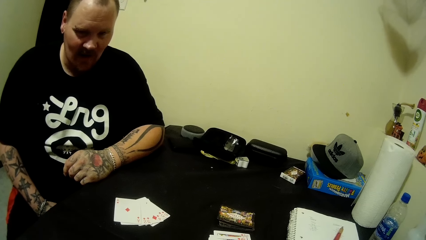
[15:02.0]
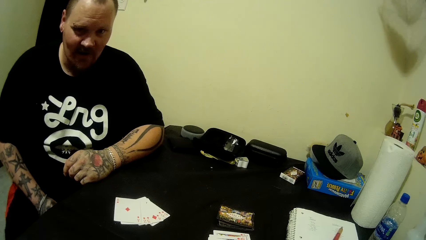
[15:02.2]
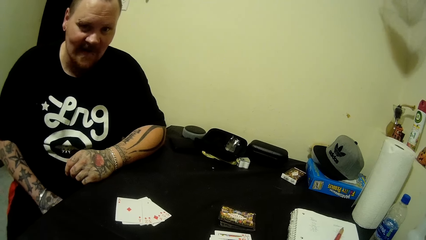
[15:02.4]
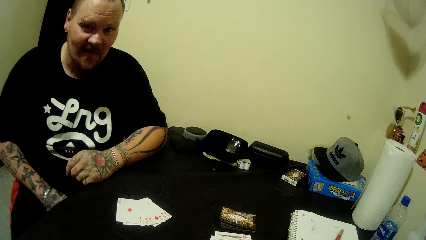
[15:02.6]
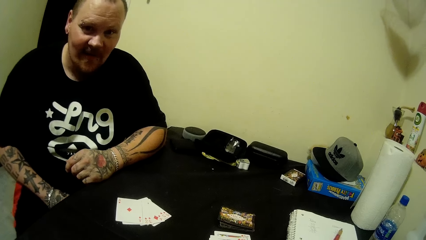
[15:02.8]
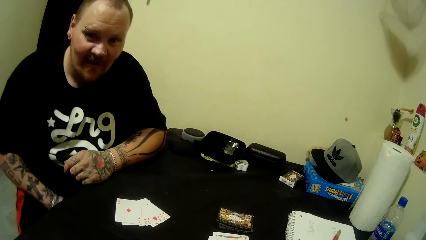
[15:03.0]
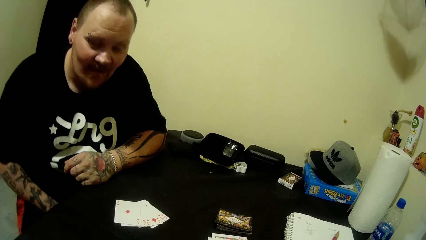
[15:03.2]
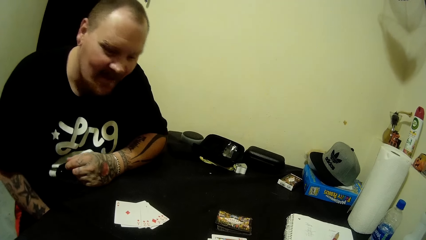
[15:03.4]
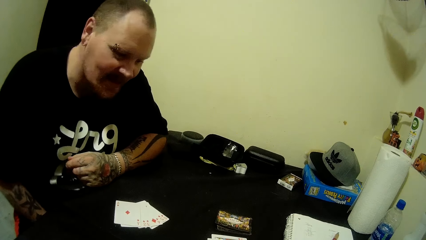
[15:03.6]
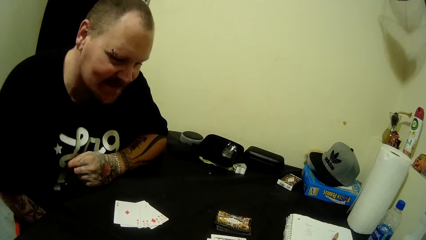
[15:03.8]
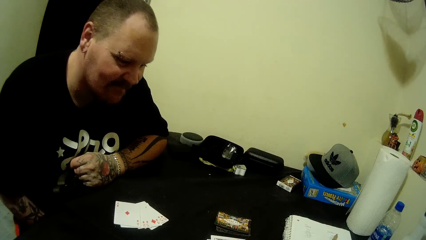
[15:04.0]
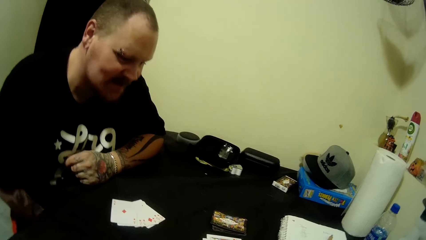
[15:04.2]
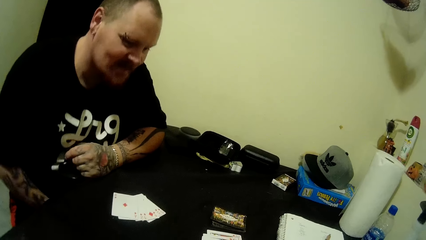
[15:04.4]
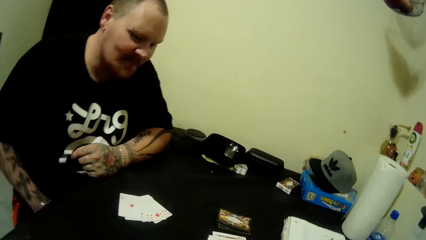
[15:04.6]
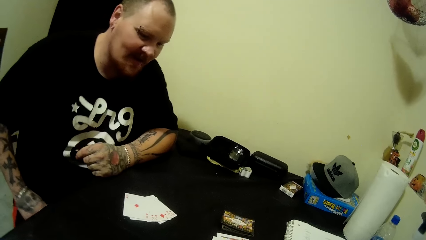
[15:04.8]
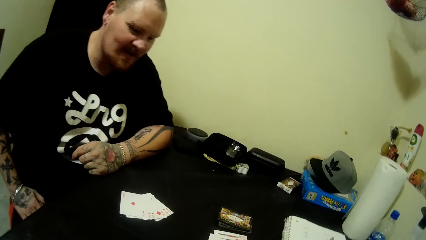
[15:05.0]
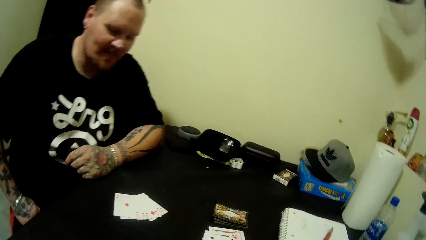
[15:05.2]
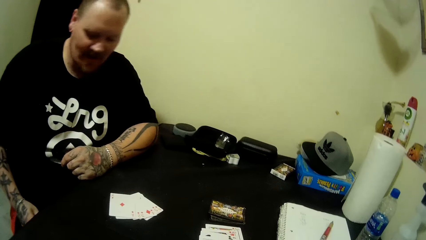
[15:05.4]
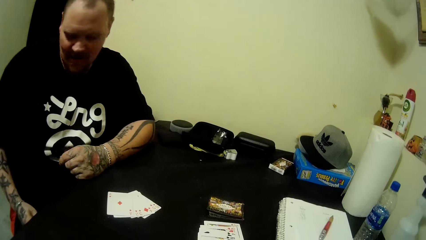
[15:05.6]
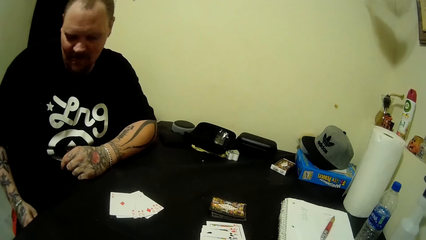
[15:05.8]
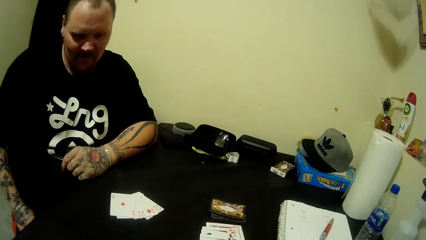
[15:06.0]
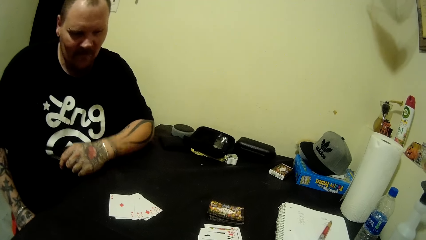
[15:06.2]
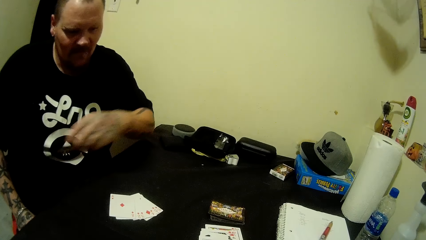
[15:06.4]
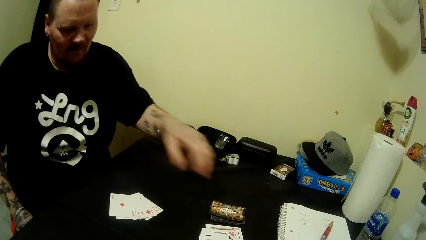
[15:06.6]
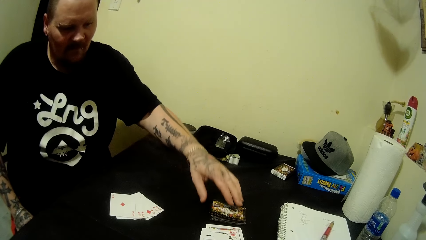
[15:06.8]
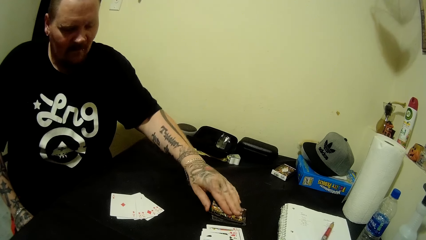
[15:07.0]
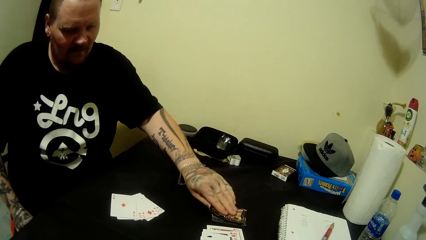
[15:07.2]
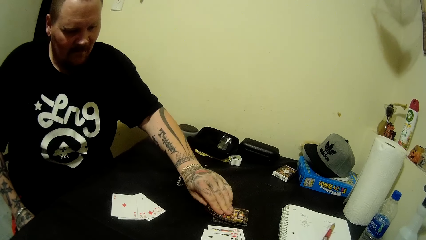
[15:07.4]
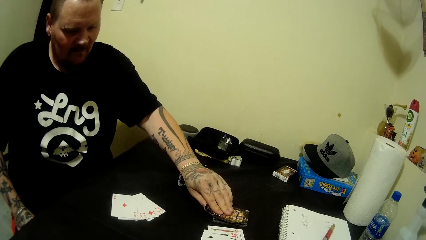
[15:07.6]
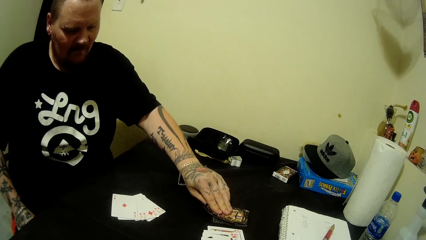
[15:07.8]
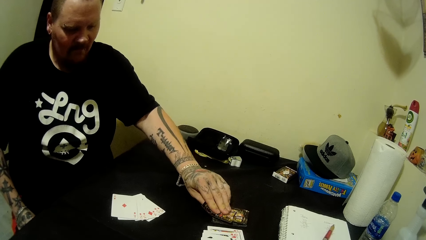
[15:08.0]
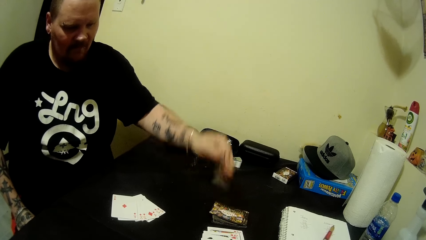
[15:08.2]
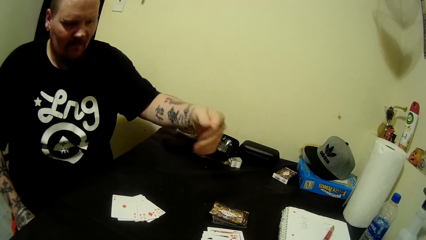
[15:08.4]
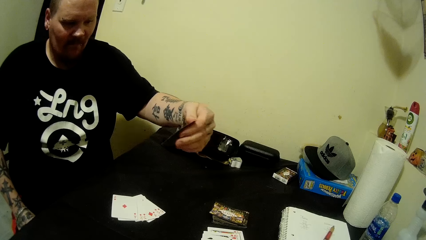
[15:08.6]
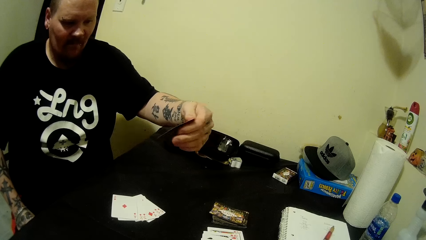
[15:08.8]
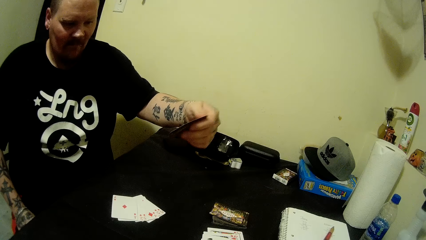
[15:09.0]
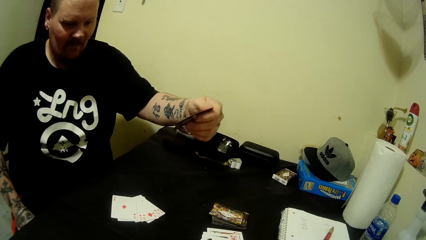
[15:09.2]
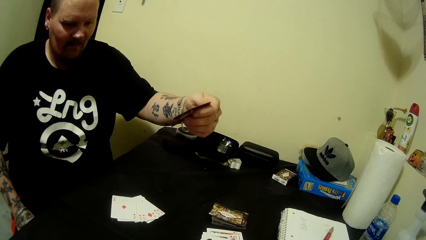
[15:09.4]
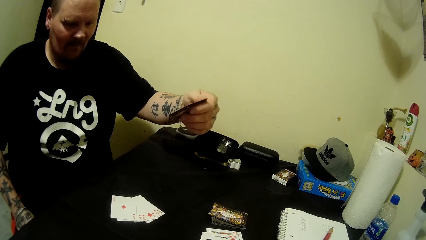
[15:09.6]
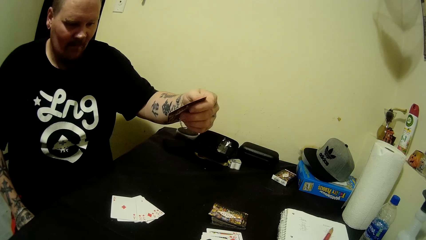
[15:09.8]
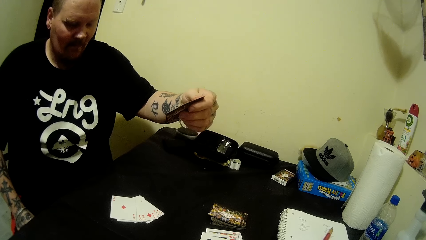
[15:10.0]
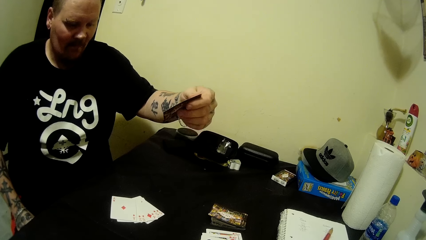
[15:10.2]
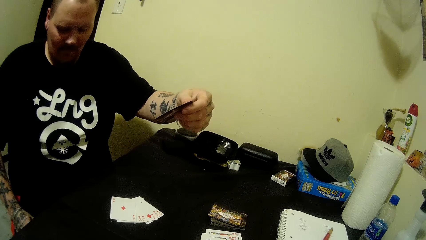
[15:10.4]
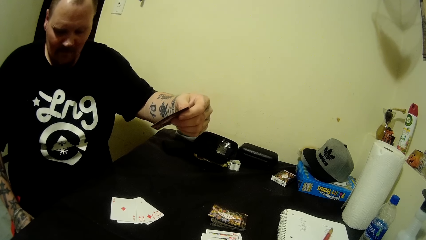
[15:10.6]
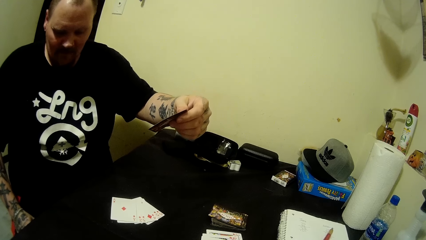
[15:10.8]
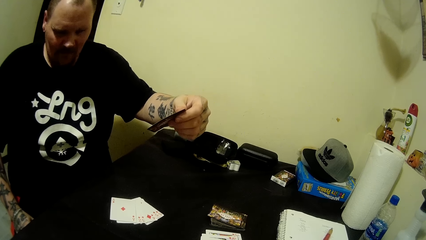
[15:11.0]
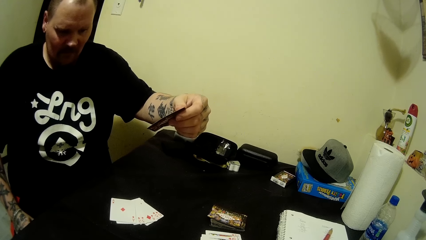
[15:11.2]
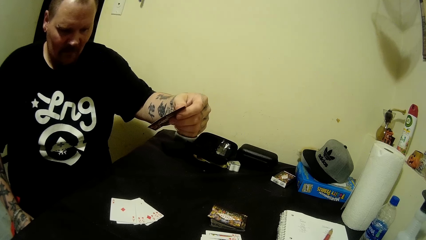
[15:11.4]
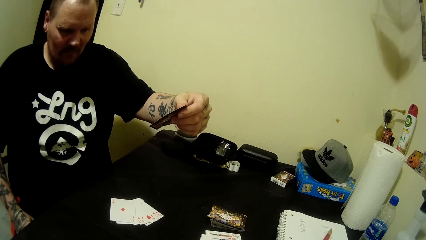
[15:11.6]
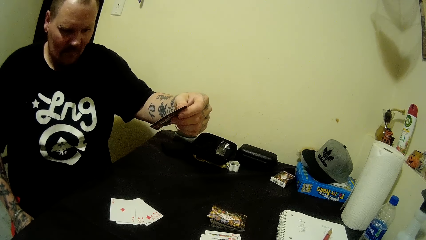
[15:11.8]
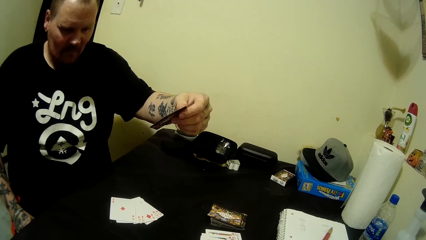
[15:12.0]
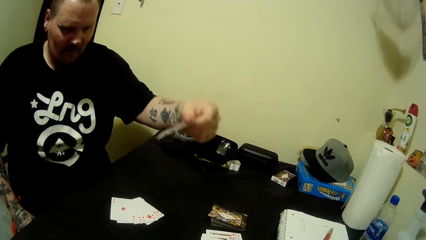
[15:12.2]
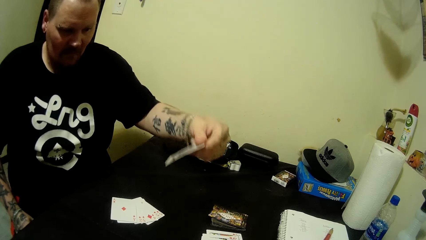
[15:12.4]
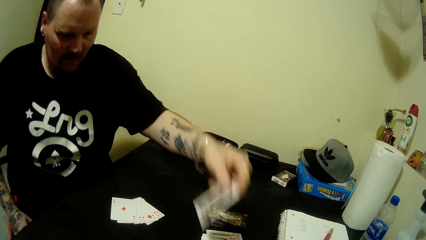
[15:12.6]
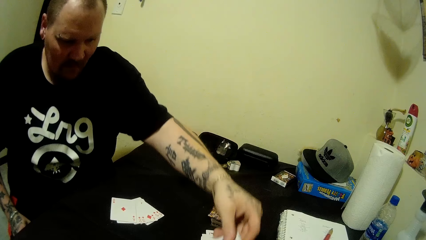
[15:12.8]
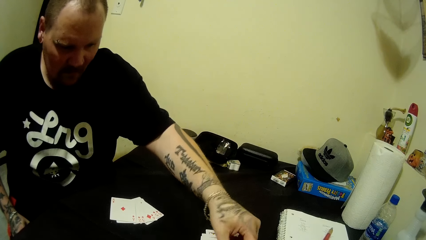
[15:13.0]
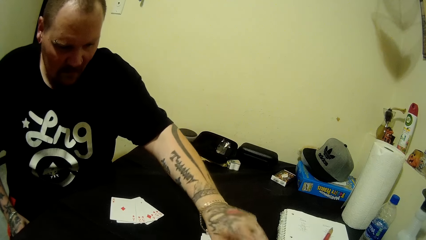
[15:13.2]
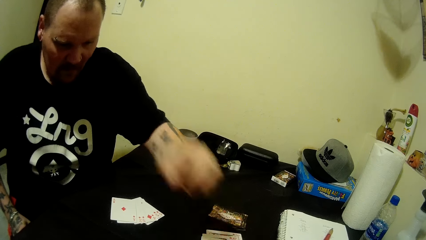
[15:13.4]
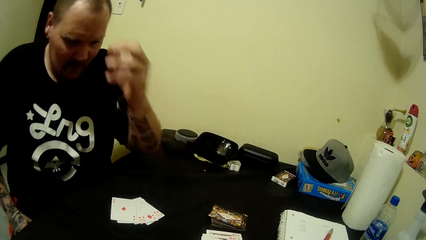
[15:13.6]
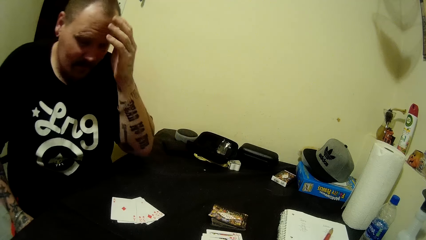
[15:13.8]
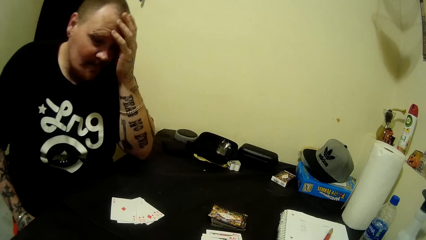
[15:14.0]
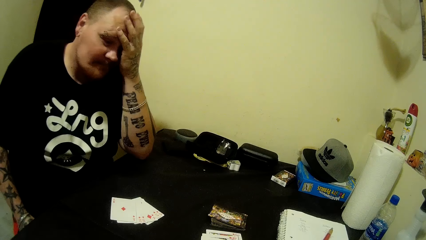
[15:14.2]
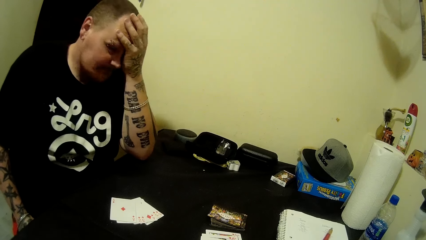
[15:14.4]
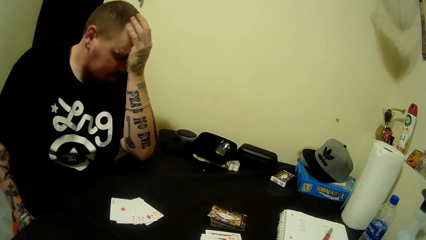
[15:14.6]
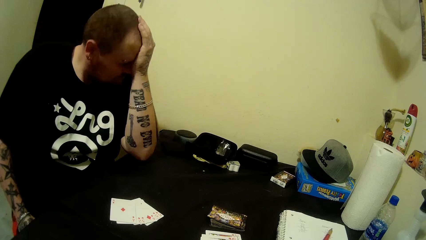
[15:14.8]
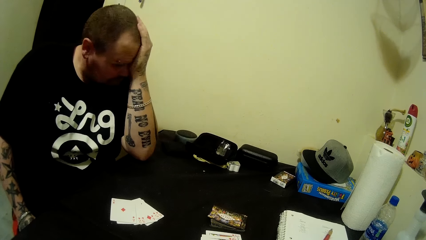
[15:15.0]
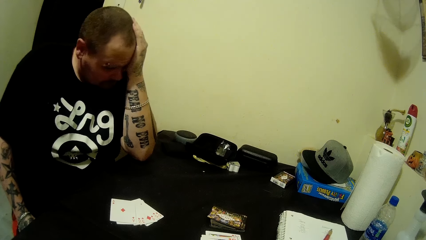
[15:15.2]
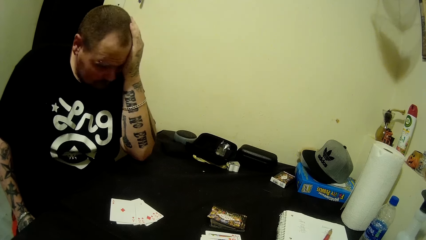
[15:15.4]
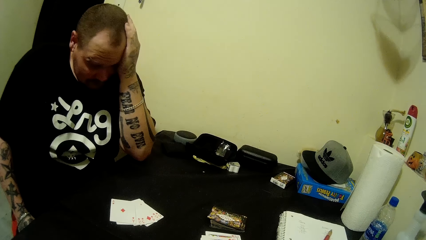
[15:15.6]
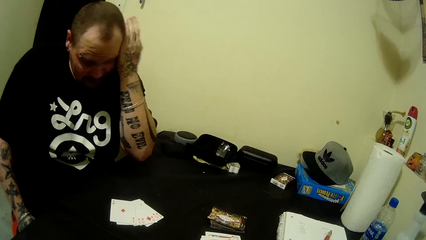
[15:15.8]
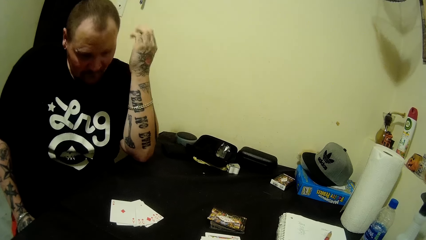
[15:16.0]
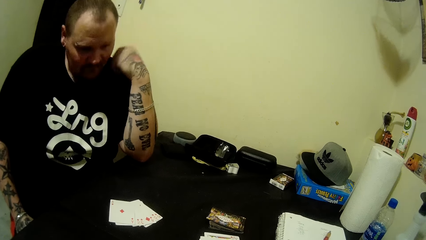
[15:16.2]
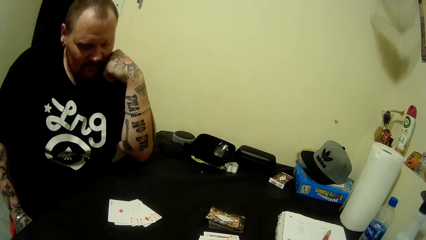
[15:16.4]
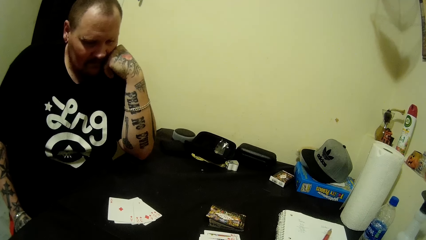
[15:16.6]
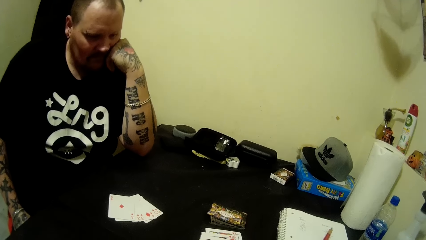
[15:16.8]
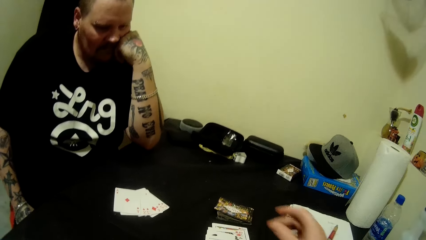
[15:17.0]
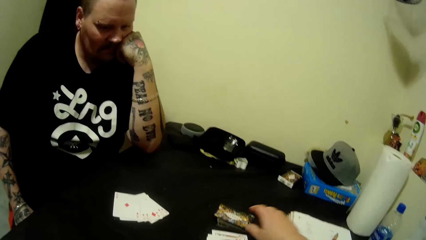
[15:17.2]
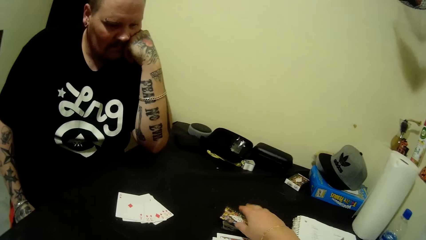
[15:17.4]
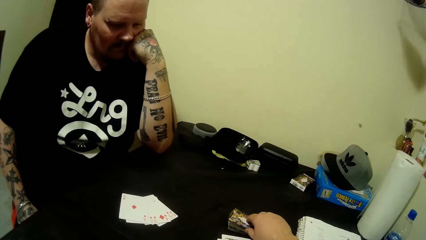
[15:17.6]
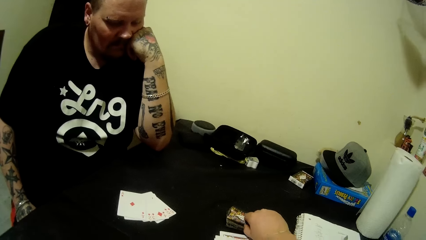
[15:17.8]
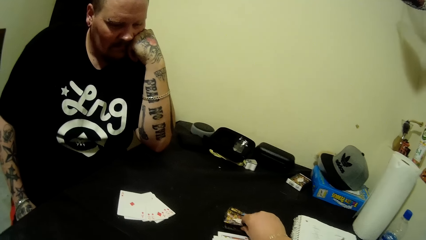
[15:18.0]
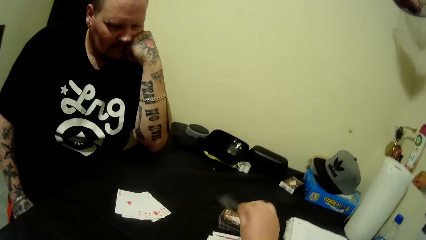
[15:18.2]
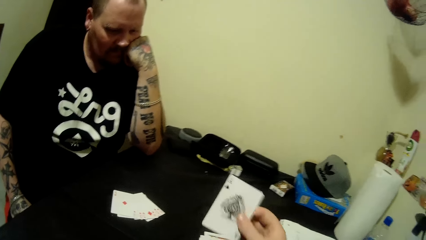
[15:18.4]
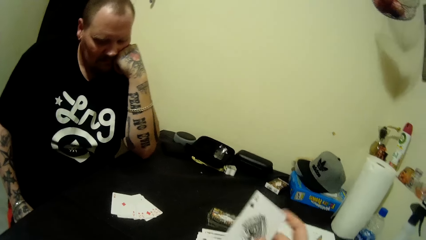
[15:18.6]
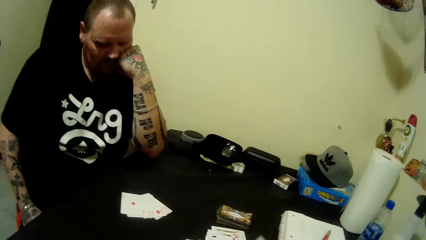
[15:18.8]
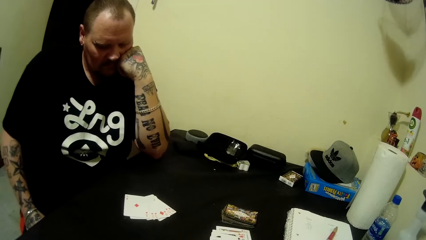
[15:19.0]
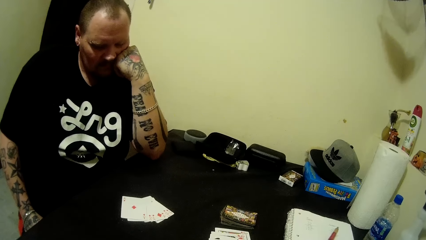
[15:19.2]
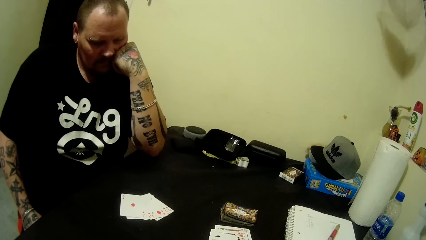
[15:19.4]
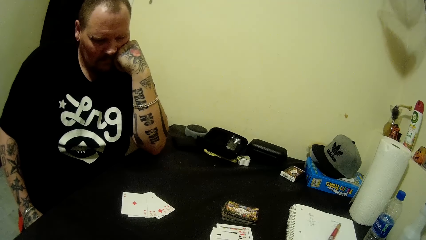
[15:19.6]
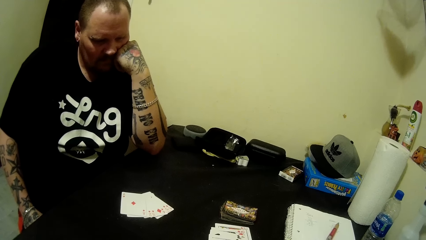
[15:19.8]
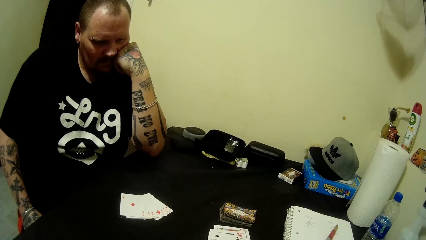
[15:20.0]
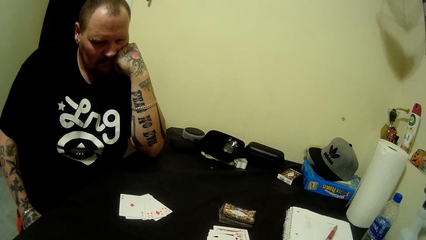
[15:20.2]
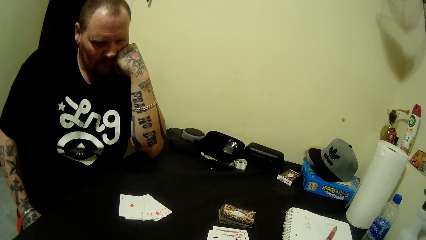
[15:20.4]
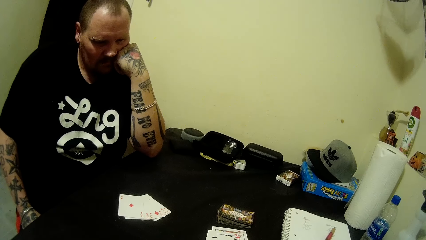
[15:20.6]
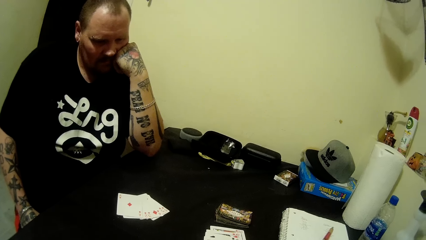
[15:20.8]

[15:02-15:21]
A man picks a card on the table with his left hand. The man drops the card on the table with his left hand. The man touches his face with his left hand. The camera wearer picks a card from the table with her right hand.
